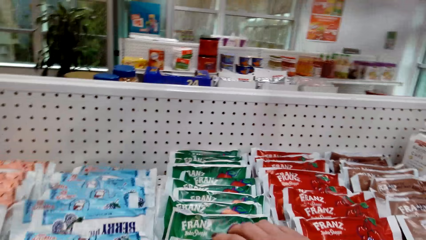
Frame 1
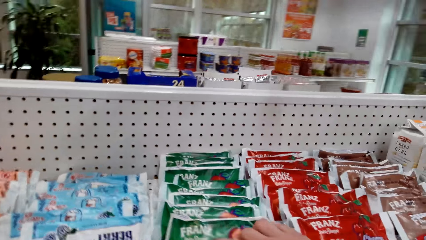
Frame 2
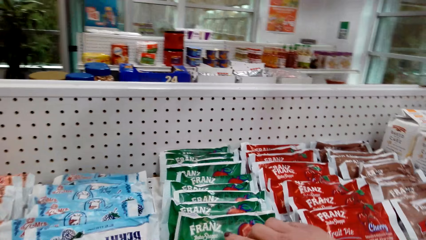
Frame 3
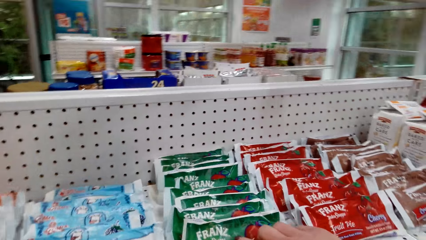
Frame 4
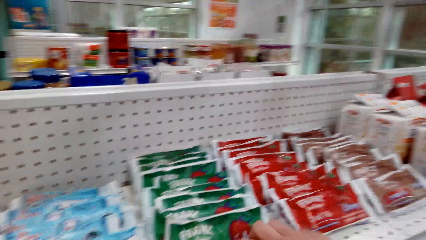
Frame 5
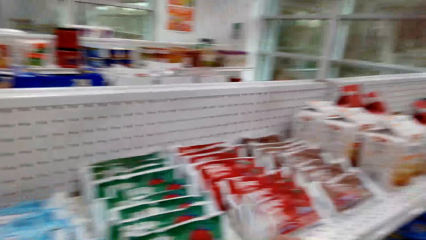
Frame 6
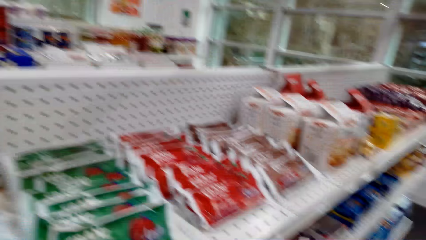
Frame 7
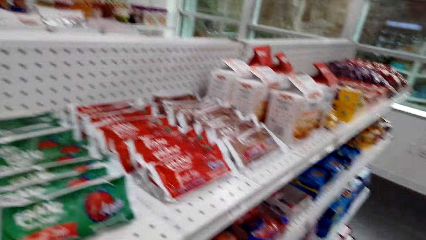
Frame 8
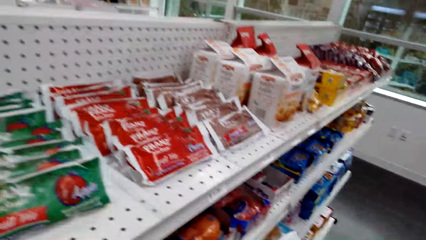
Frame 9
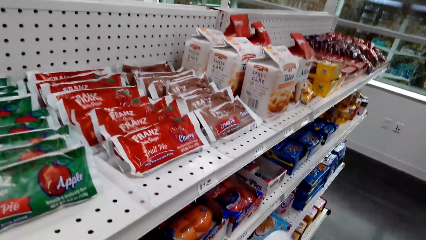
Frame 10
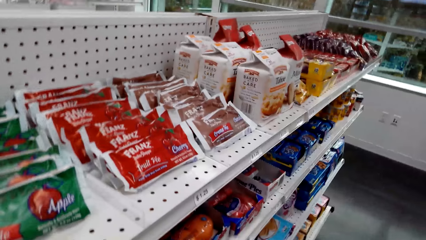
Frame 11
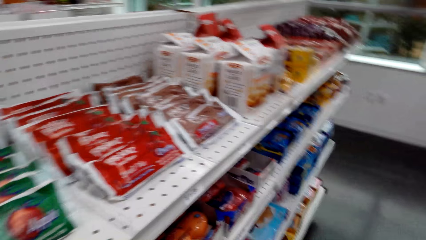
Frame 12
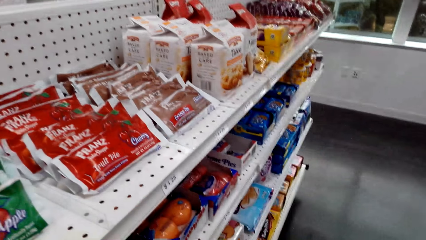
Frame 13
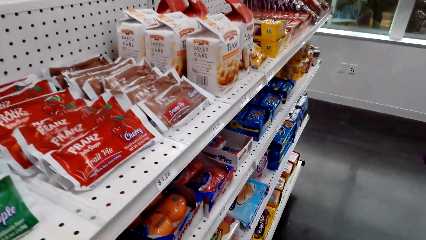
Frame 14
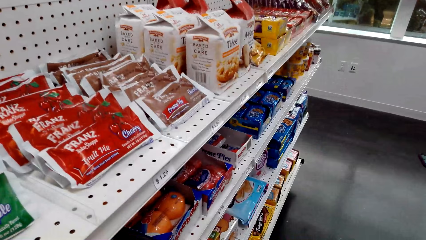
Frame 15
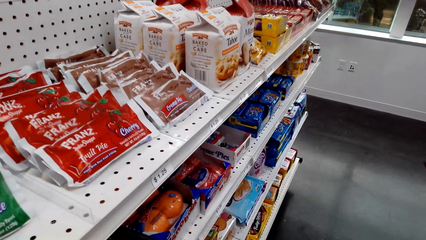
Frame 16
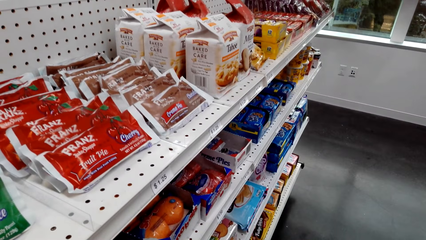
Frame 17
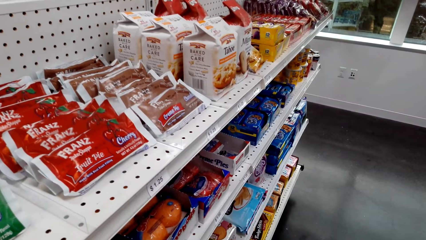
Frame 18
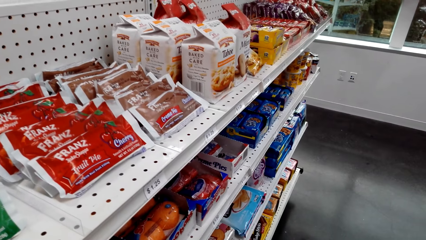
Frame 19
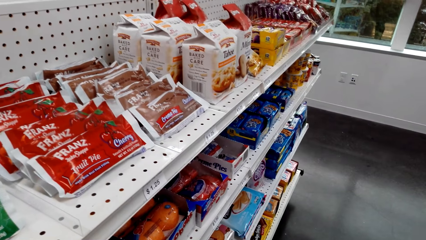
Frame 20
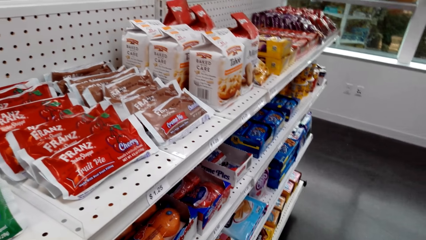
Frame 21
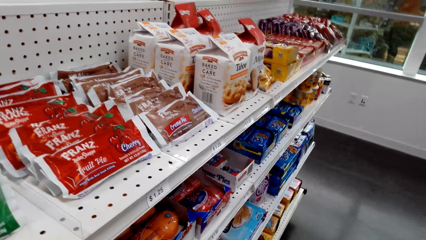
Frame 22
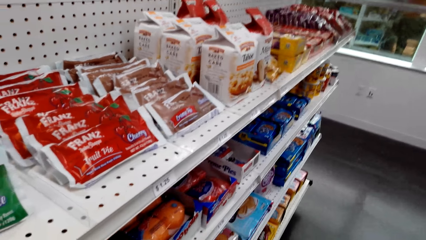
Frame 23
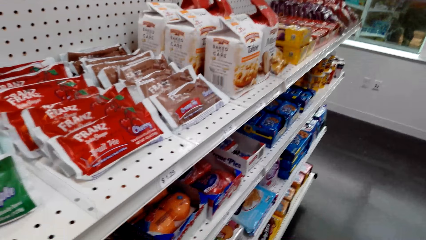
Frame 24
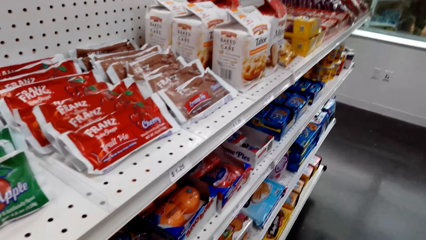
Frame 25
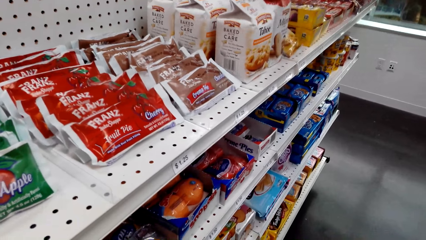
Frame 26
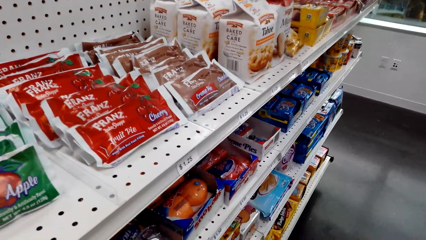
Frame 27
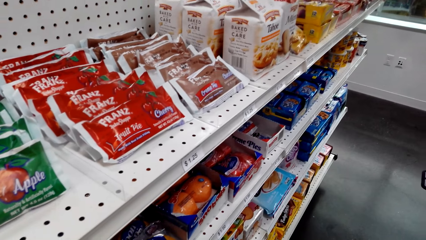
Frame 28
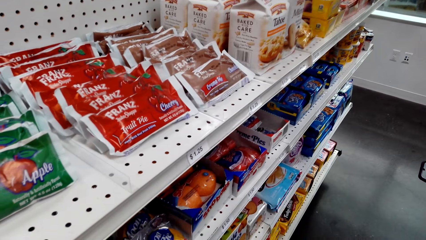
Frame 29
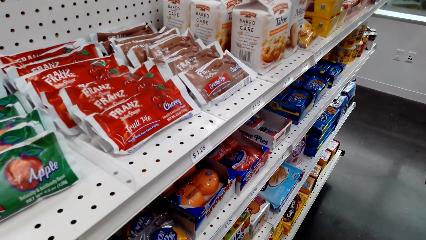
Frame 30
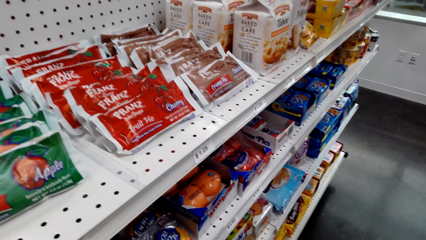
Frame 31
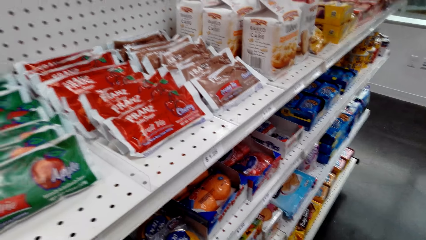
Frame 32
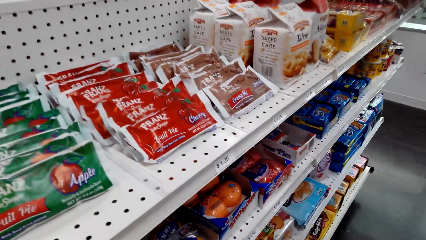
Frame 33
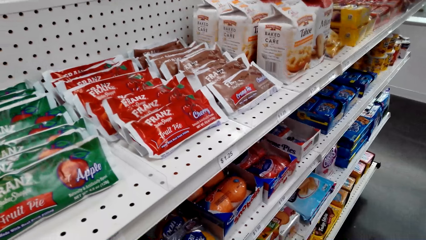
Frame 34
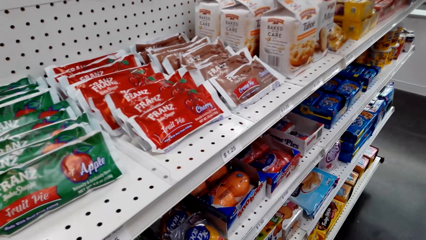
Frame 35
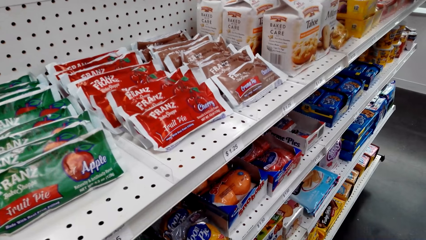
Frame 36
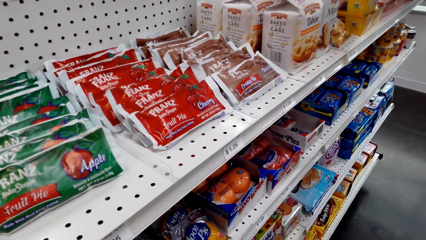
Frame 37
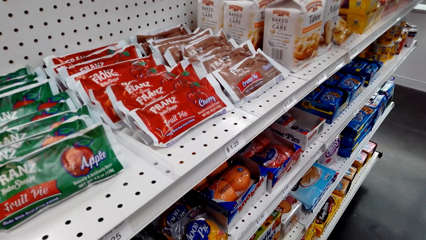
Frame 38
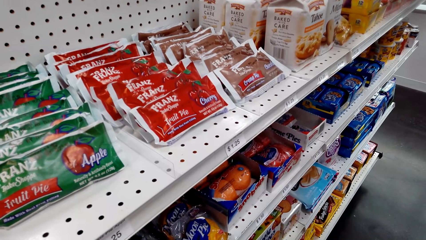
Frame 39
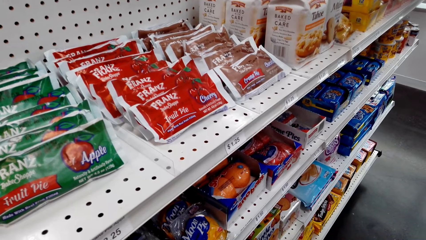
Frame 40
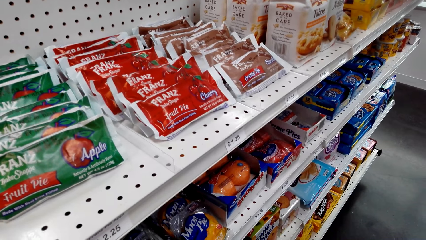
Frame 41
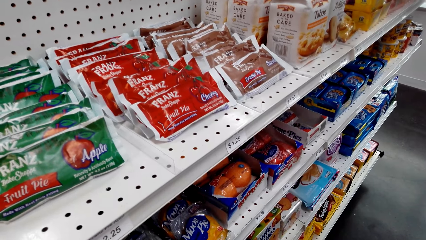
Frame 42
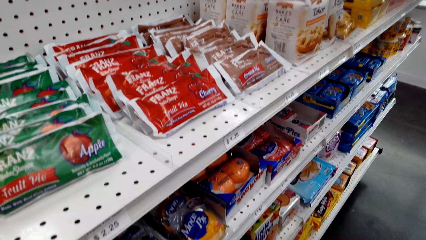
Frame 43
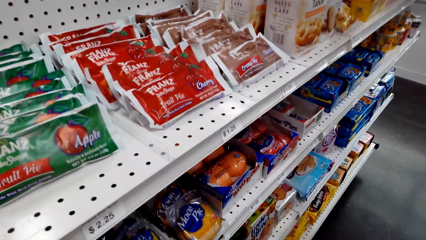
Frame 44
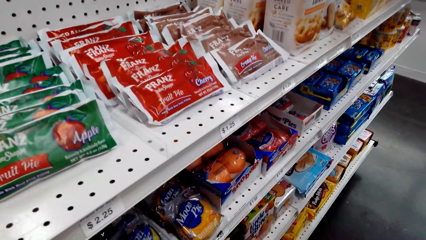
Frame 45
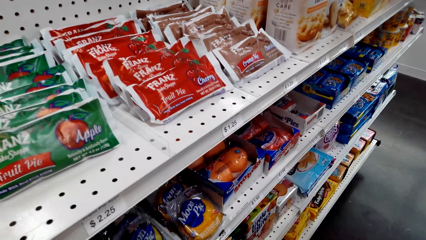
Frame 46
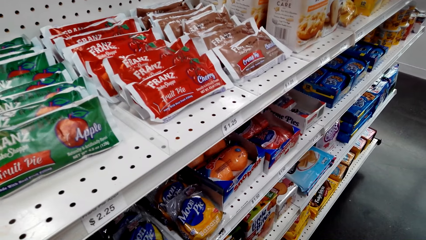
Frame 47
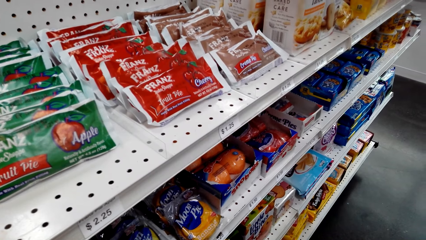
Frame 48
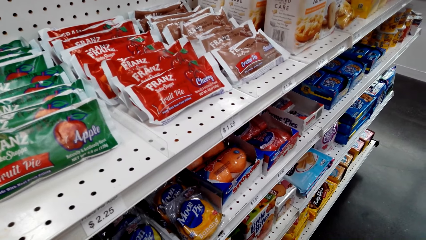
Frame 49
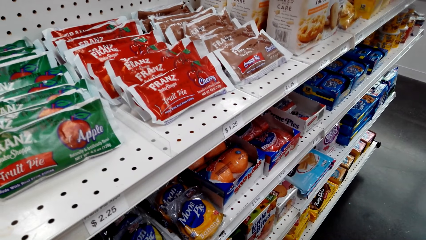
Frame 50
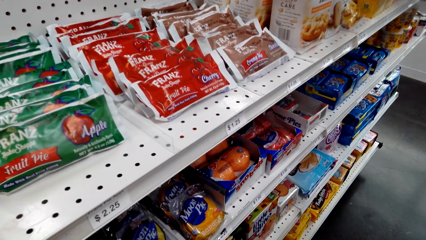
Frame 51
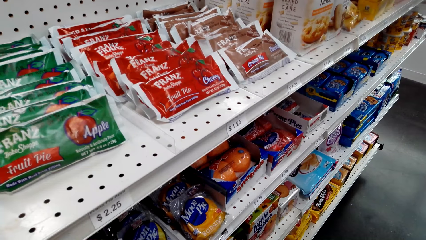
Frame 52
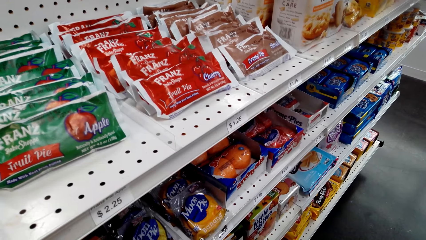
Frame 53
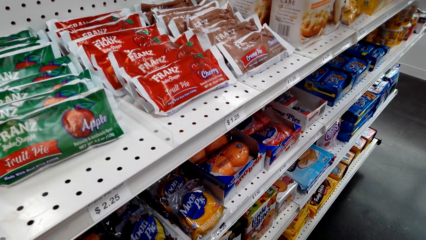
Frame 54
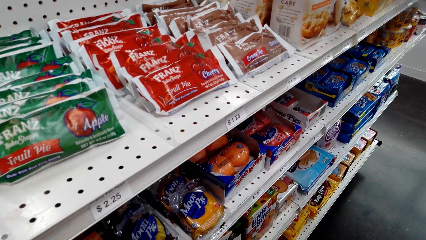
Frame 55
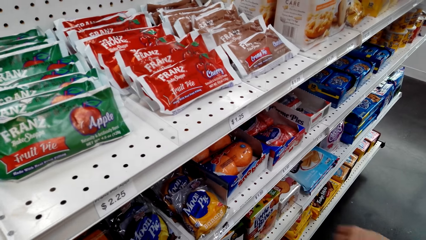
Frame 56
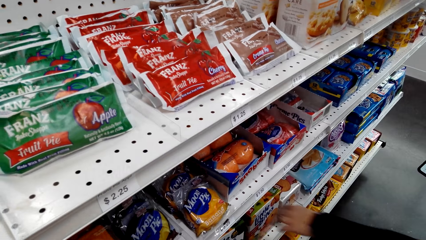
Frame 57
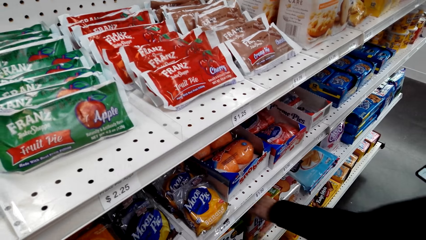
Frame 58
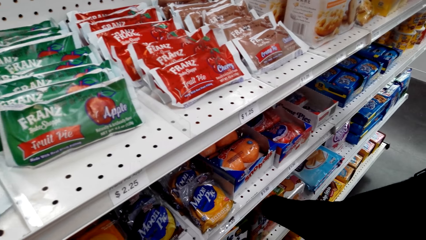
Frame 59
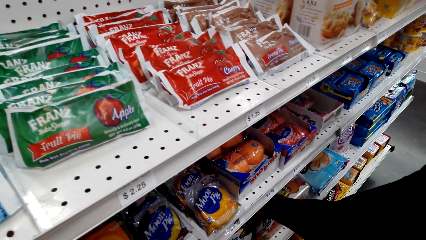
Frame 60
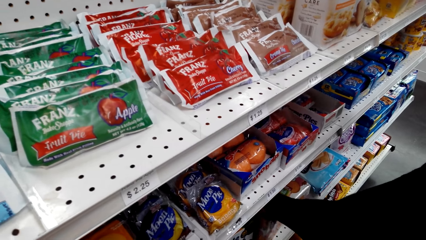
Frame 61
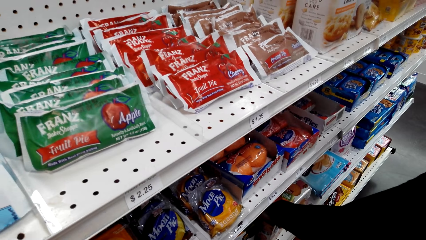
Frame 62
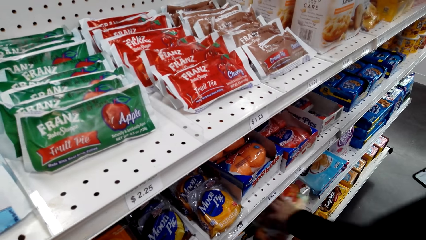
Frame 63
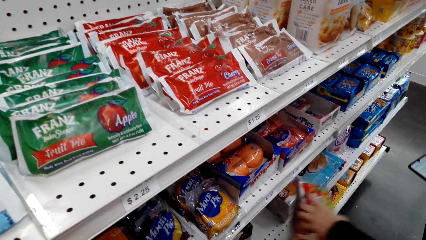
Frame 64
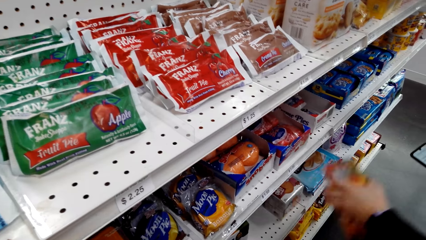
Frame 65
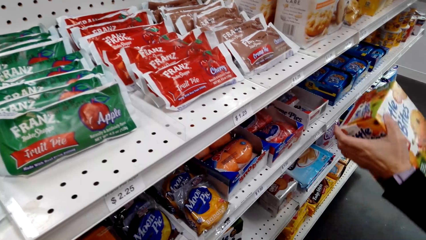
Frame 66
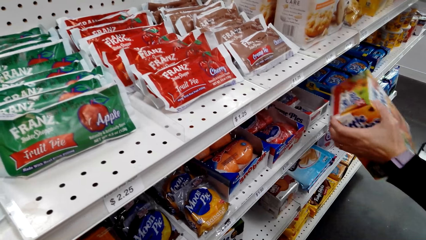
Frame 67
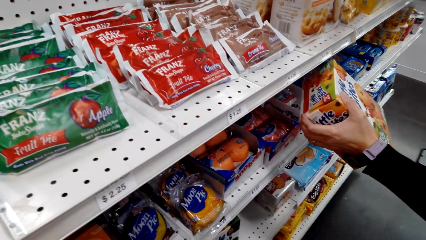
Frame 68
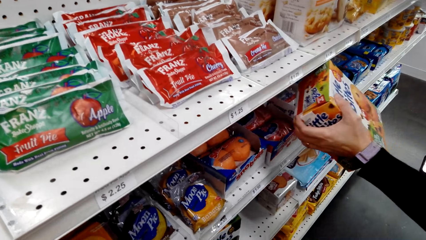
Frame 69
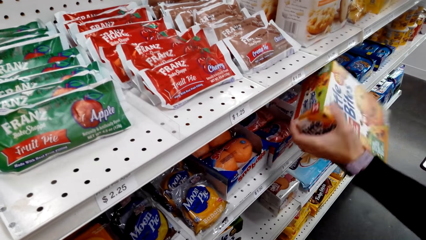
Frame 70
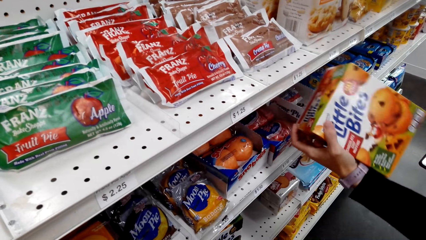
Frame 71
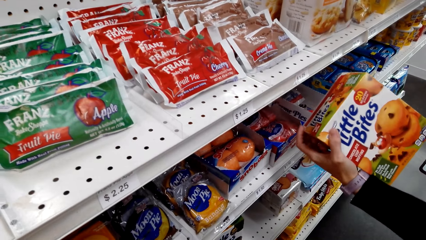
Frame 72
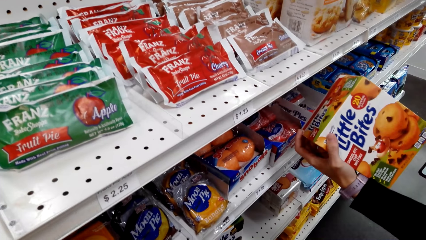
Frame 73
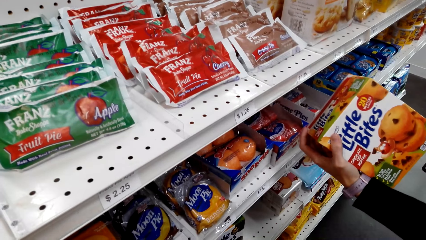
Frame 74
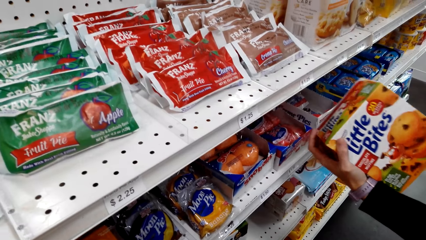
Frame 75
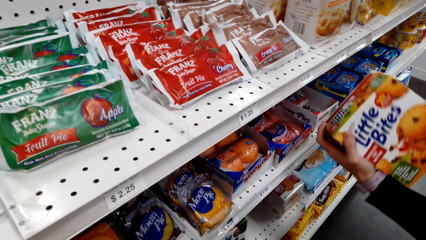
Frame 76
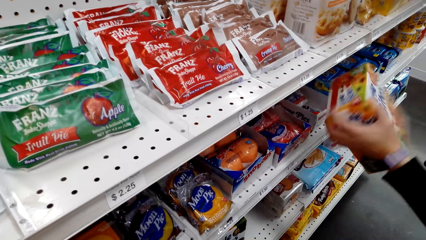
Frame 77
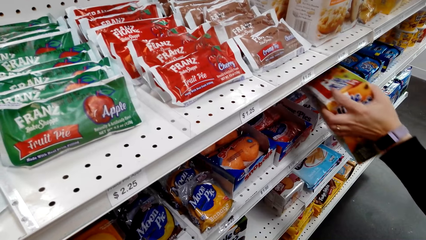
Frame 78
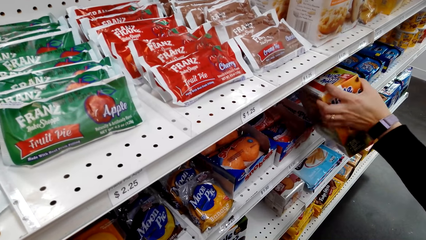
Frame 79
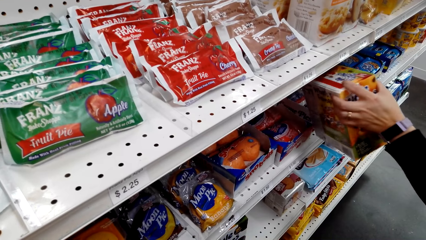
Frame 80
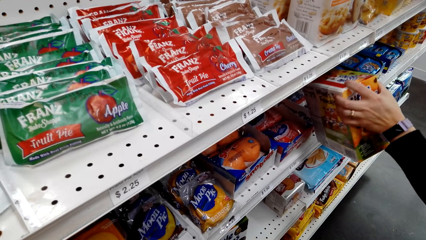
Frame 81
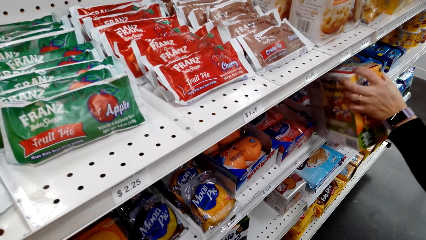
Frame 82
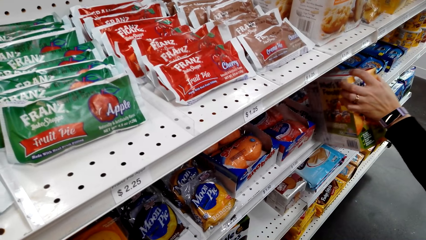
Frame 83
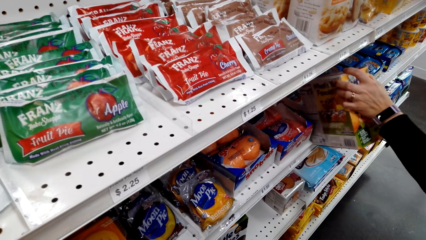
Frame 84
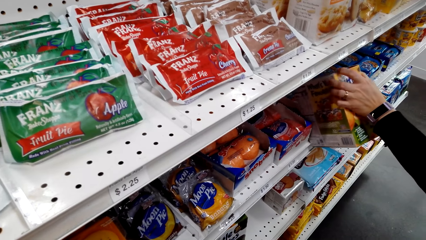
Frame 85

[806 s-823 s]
The camera wearer looks around the convenience store. They pick up a pack. They talk to a woman. The woman inspects the carton.
